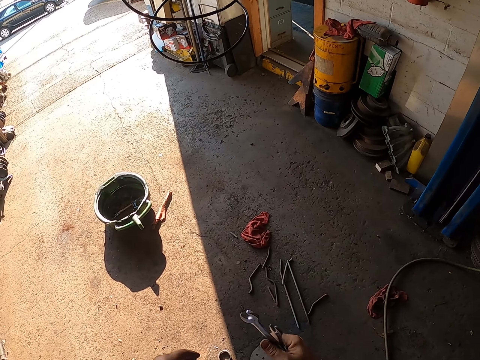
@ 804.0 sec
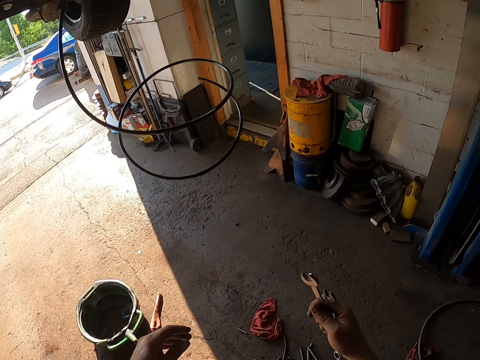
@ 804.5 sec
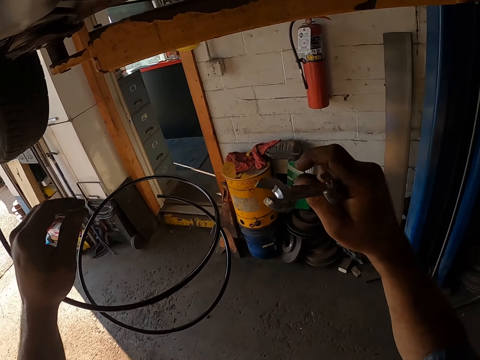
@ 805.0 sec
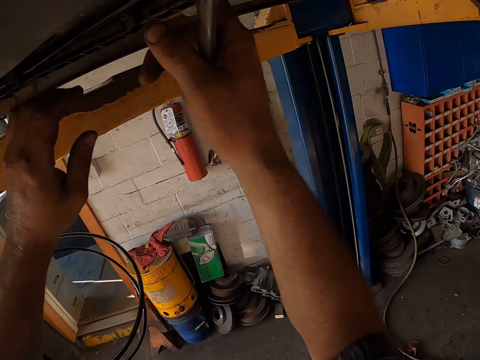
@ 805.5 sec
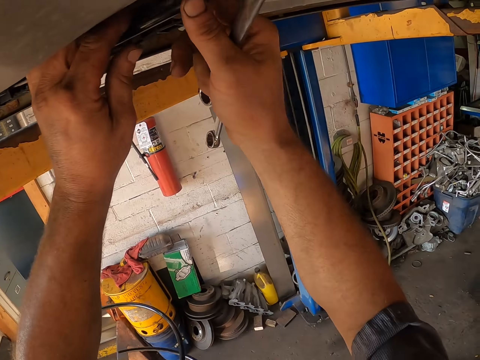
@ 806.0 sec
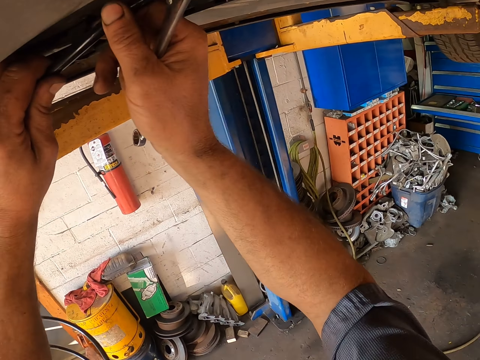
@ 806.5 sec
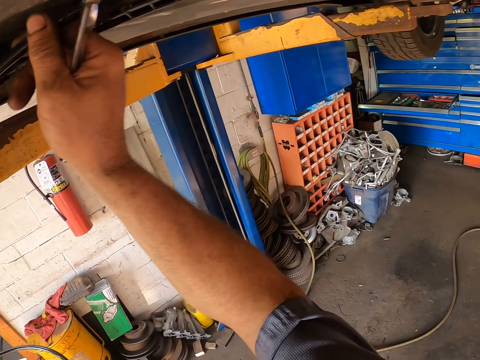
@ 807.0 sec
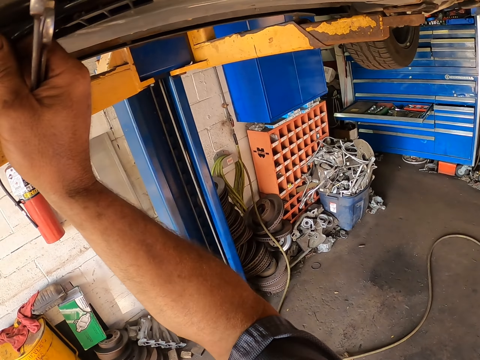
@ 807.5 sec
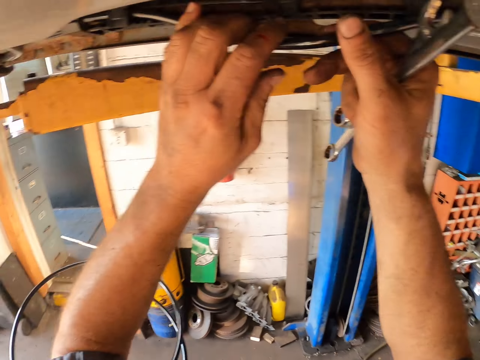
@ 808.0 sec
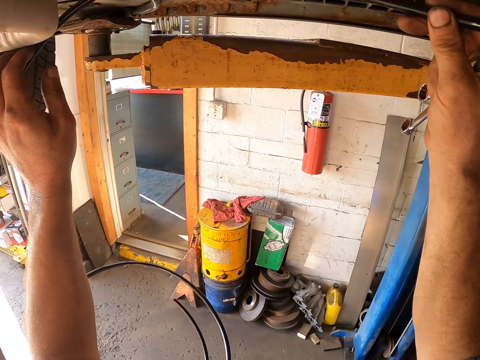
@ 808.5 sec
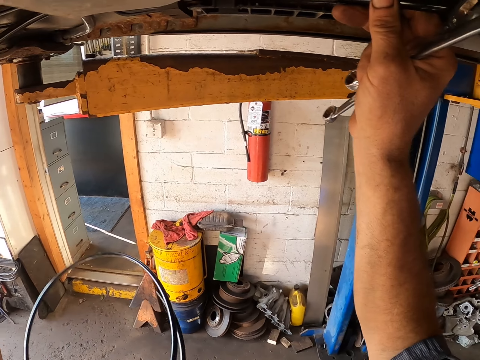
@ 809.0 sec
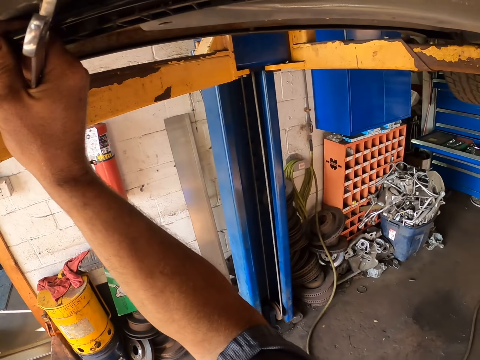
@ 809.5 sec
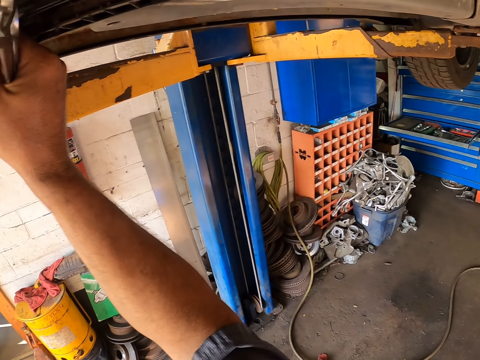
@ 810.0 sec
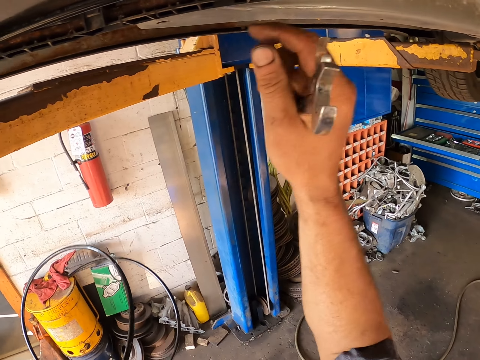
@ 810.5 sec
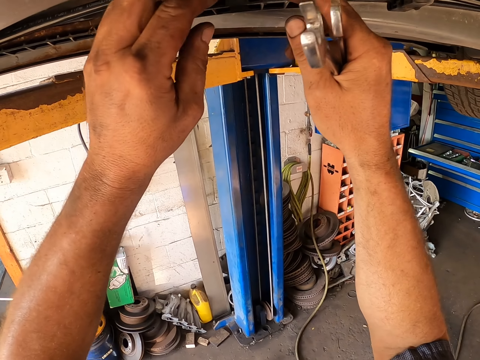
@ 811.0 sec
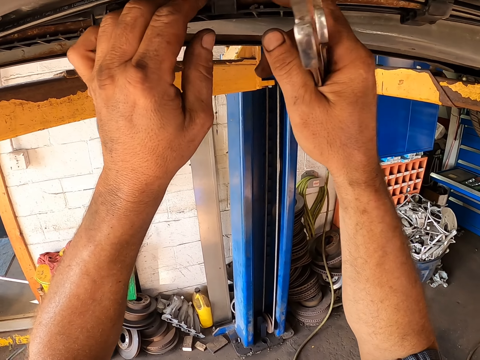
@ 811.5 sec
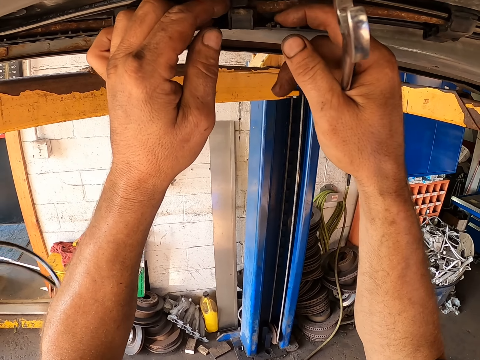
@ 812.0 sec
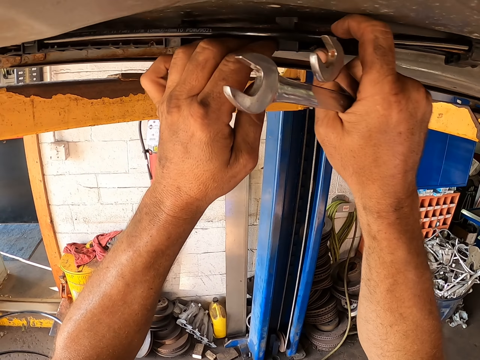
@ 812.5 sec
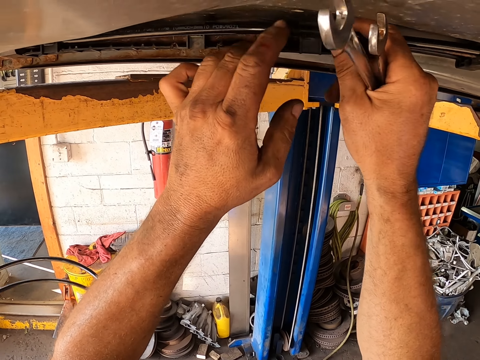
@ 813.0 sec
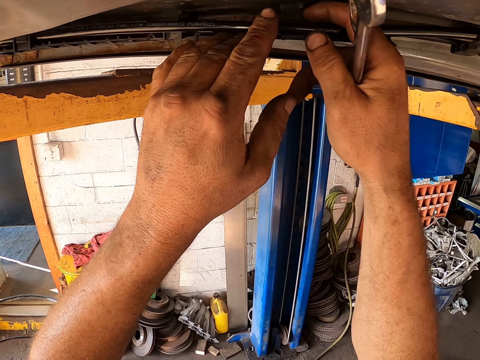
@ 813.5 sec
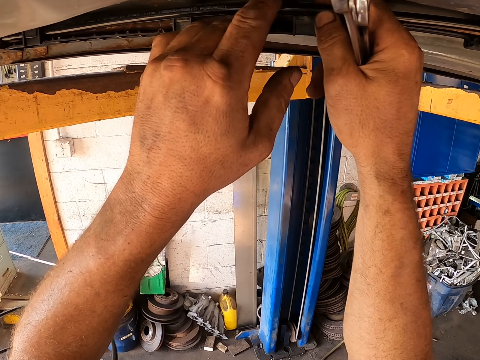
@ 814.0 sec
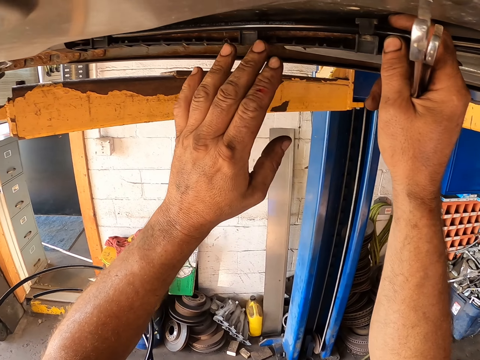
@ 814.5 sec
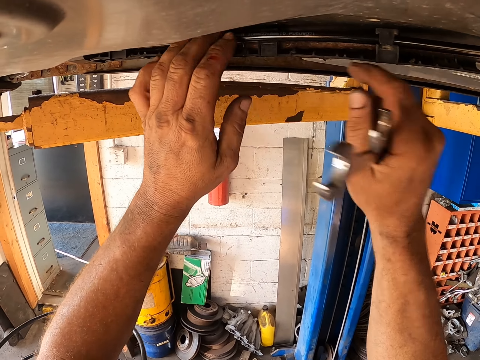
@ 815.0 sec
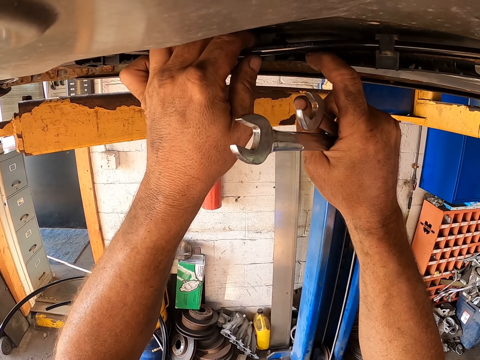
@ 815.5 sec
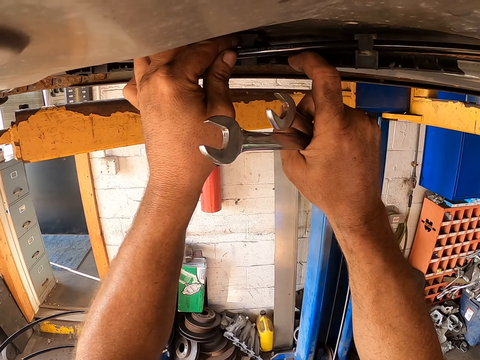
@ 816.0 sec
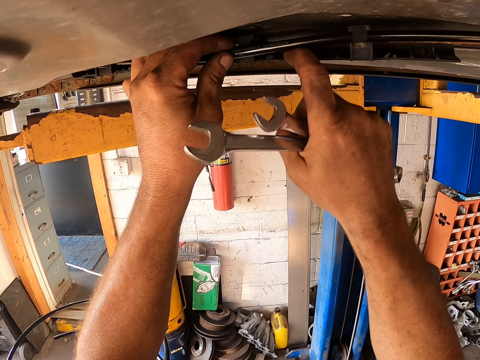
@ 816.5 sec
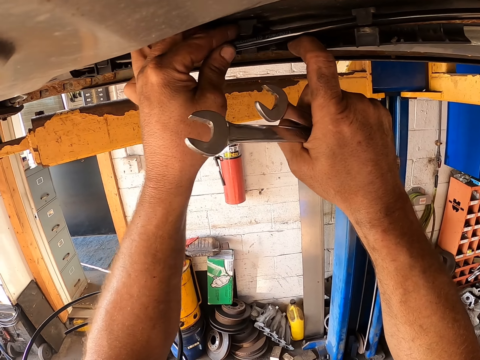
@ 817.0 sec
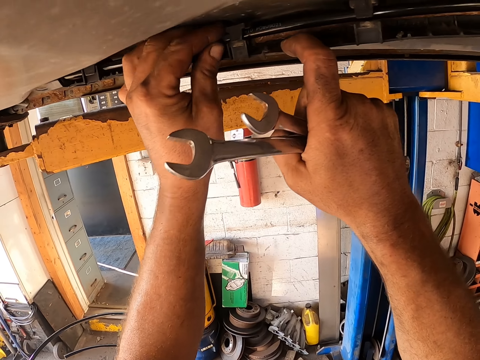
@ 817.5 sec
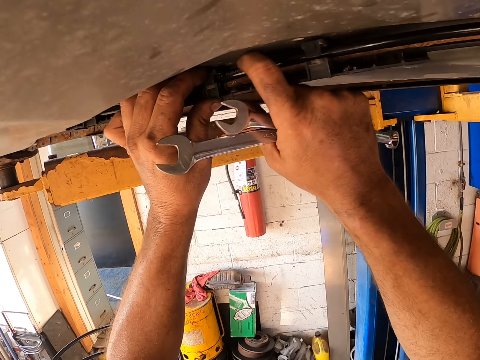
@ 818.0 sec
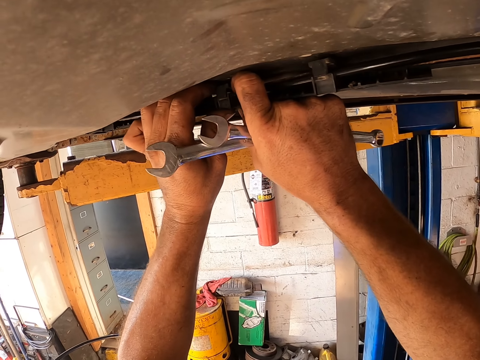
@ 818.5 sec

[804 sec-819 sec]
The camera wearer walks on the floor. He fixes the pipe on the car chassis. He holds the tube with his hands. He adjusts the pipe on the car chassis.

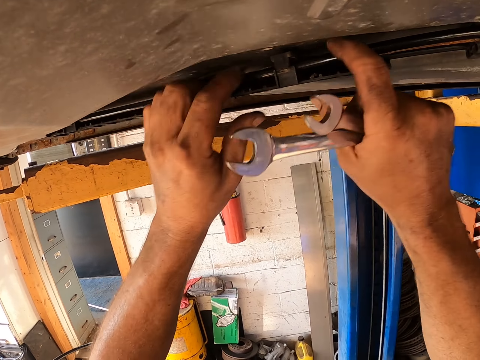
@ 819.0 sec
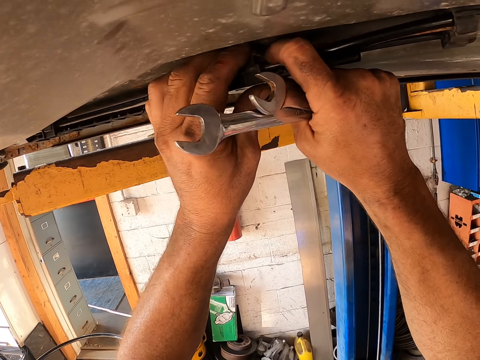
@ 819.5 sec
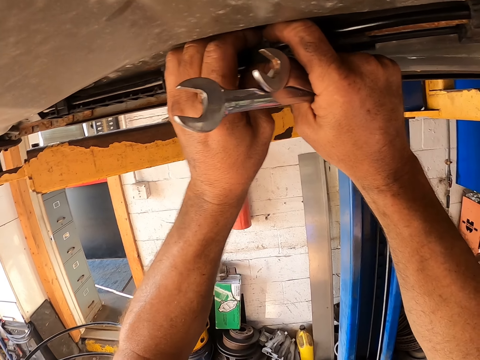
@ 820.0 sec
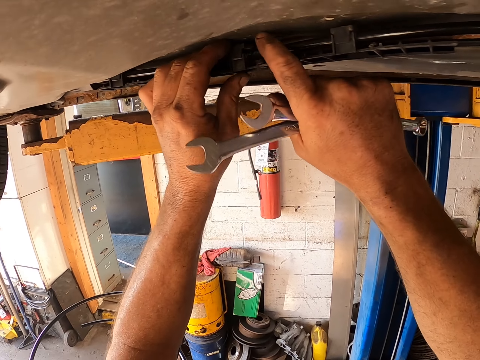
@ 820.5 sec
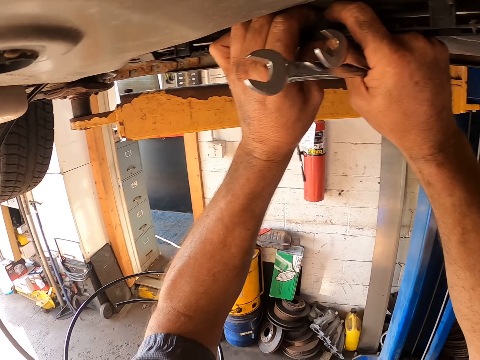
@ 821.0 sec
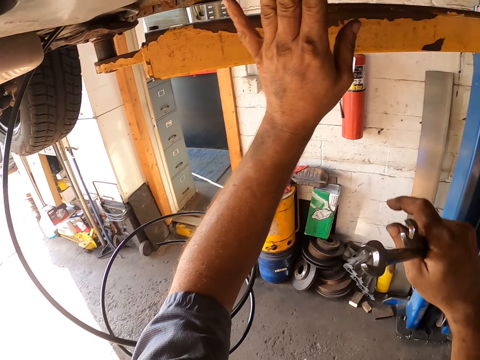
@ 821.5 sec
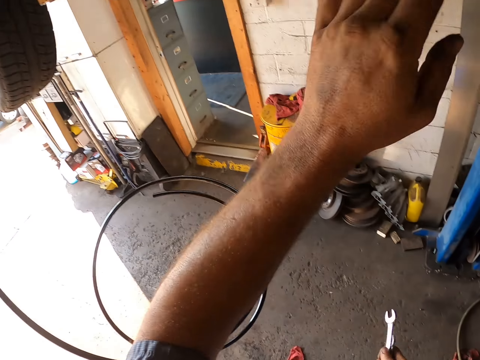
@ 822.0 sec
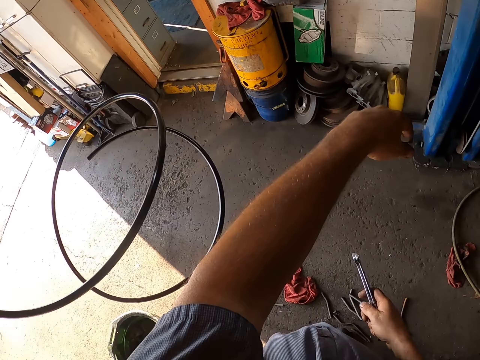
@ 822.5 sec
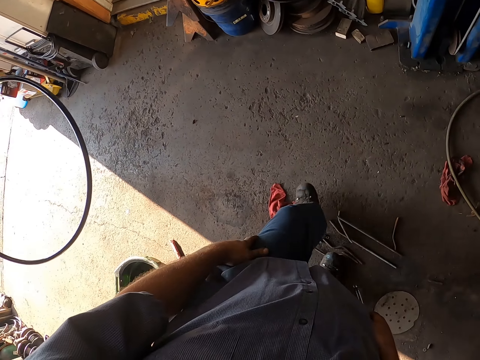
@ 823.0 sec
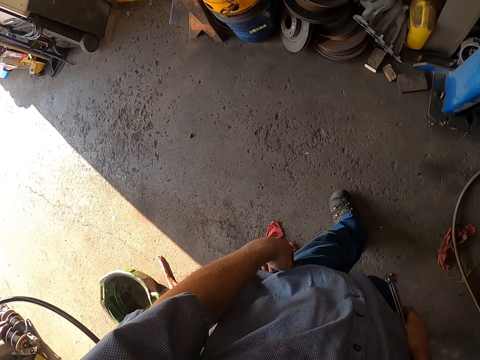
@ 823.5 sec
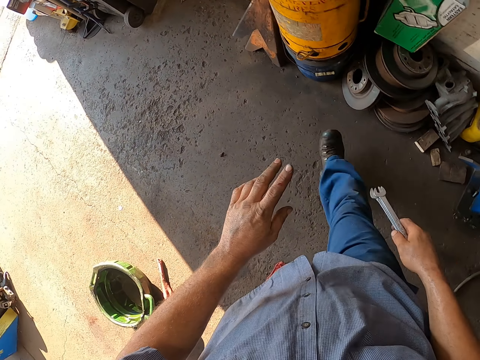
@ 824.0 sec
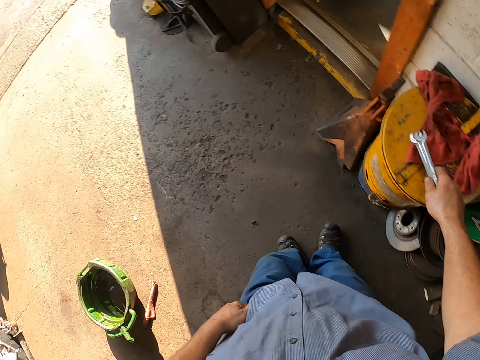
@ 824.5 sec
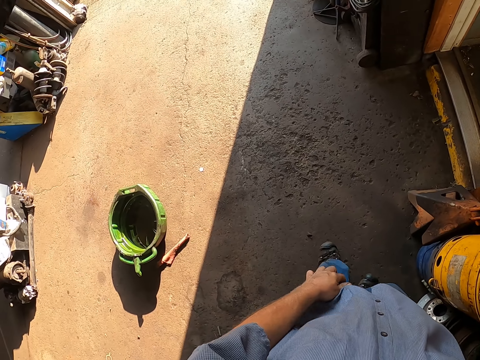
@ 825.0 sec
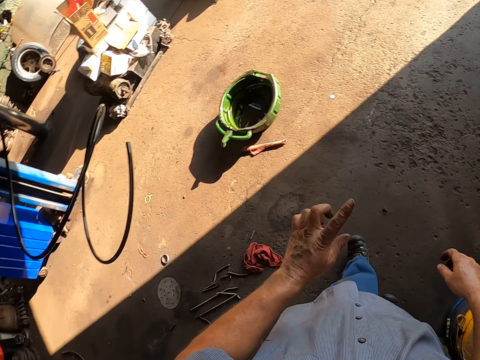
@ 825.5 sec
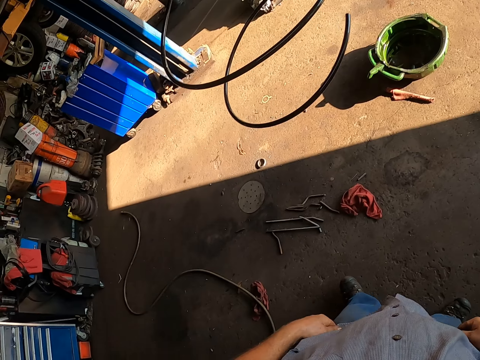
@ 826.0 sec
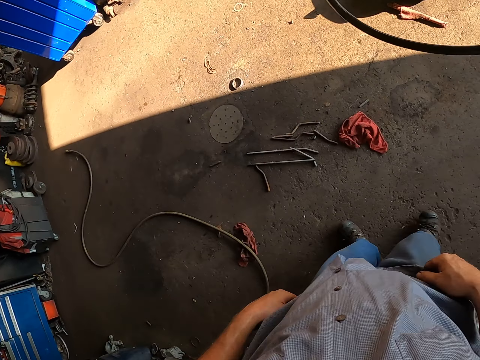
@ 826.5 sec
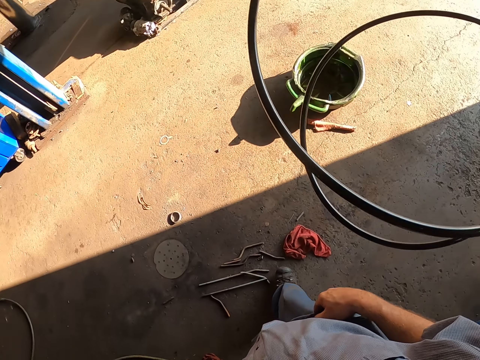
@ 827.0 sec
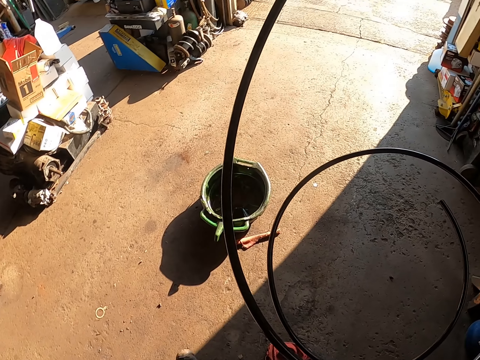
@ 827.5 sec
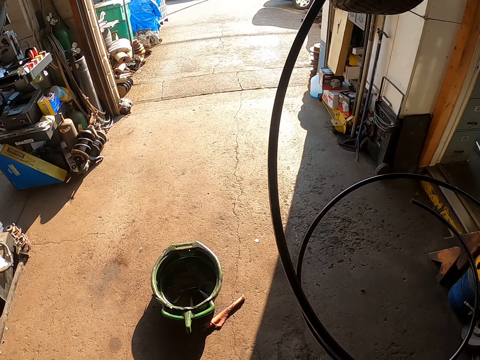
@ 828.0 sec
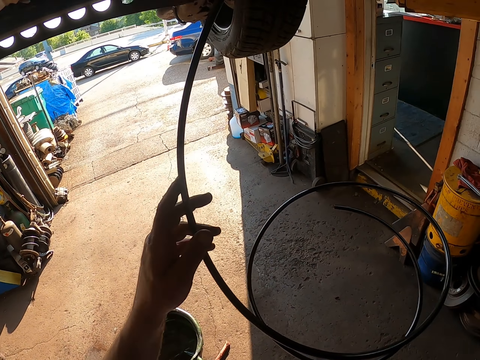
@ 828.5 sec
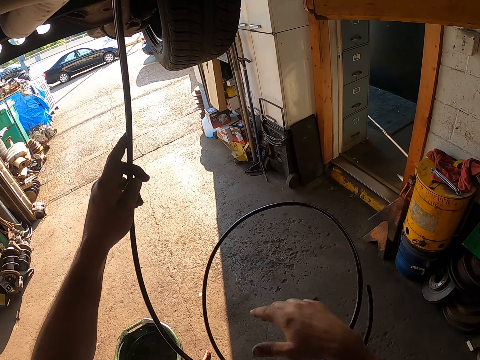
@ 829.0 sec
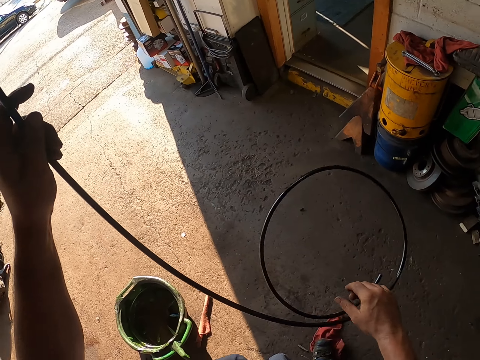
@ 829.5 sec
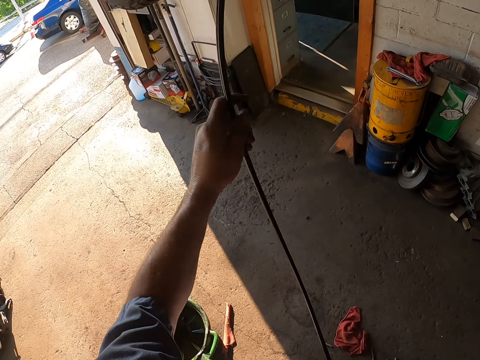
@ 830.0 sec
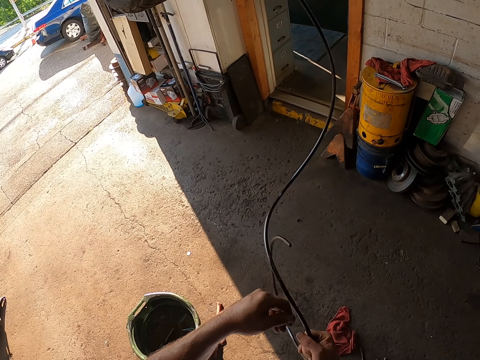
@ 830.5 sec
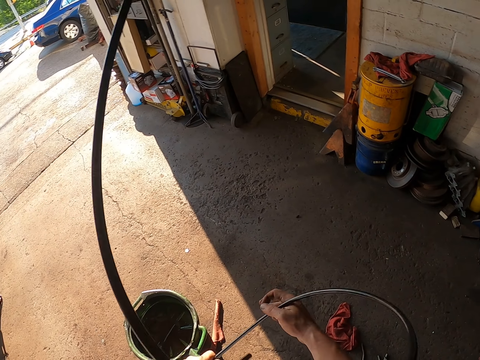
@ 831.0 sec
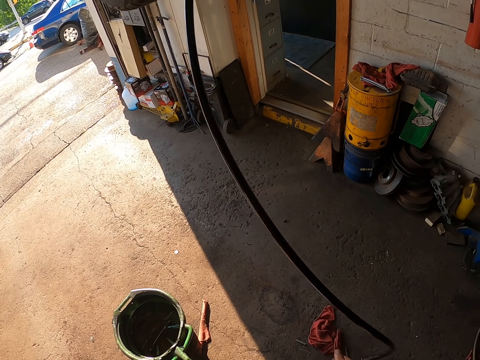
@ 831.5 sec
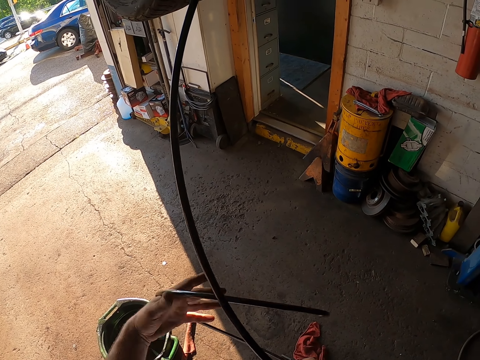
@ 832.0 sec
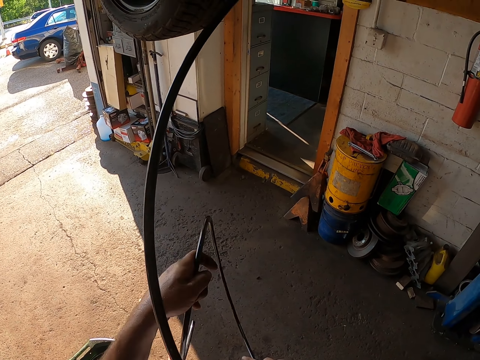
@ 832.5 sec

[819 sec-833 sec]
The camera wearer lowers the right hand. He removes his hand from the car. He stands on the floor. He walks on the floor. He touches his pants. He lifts a hand. He puts the spanner on the drum on the floor. He stretches his hand. He puts the spanner on the container. He touches his trousers and pulls his trousers. He holds a cable. He takes the hanging wire. He holds the cable, removes his hand from the cable and holds the cable.
